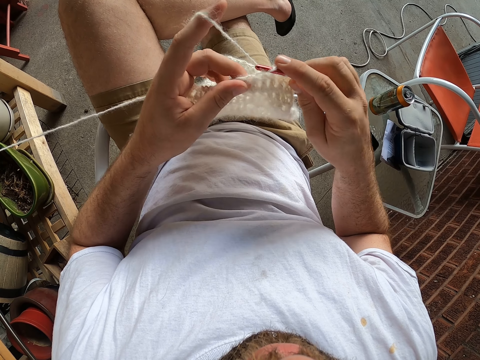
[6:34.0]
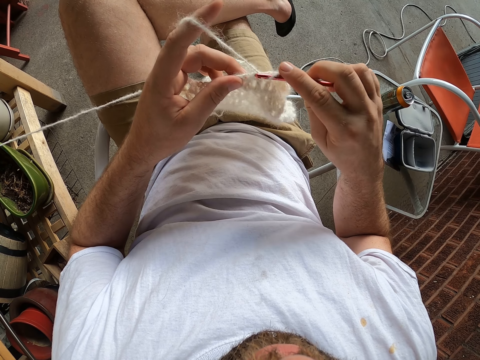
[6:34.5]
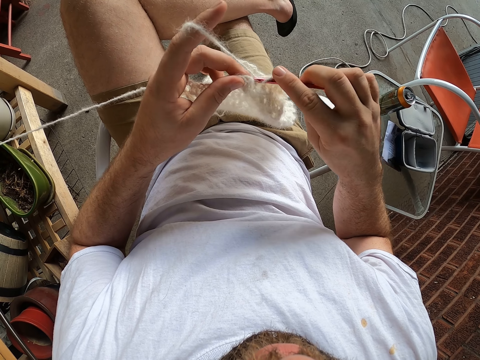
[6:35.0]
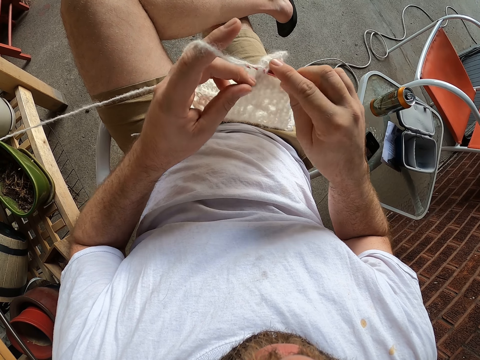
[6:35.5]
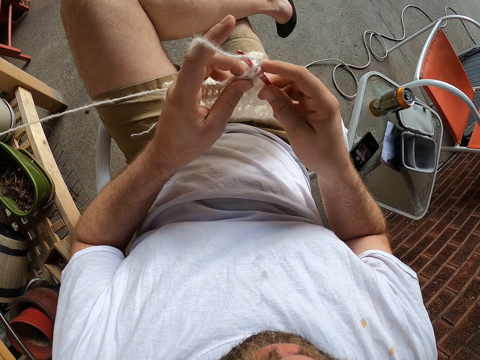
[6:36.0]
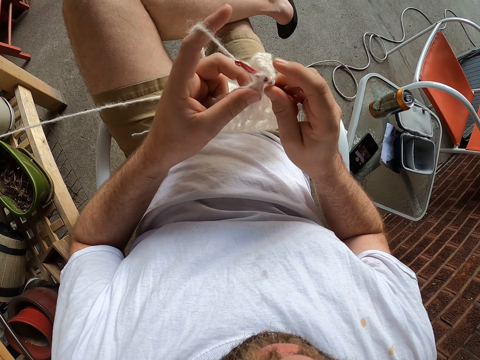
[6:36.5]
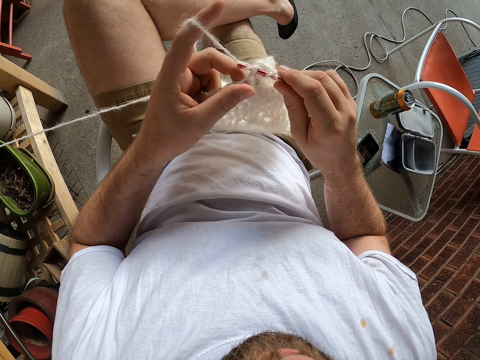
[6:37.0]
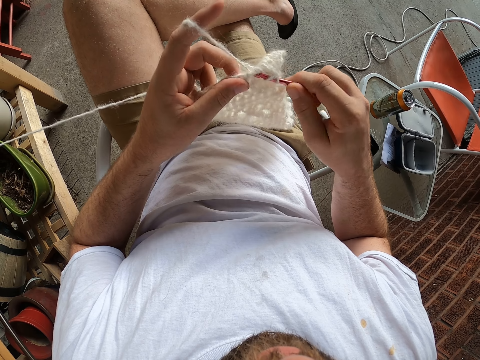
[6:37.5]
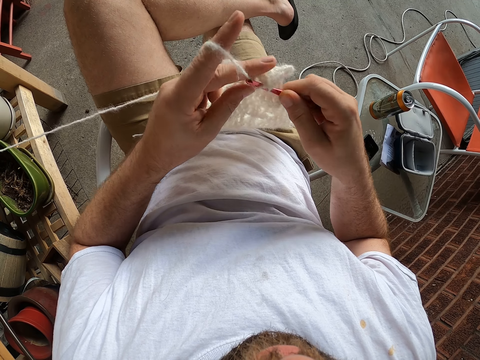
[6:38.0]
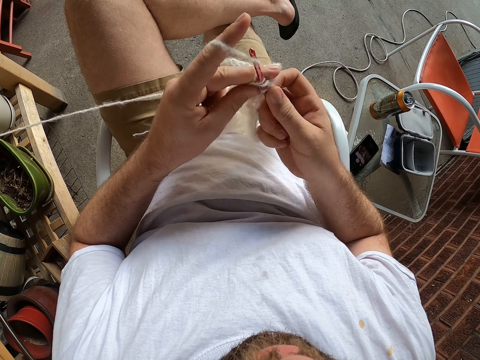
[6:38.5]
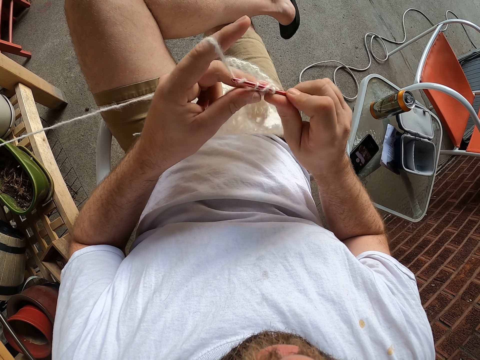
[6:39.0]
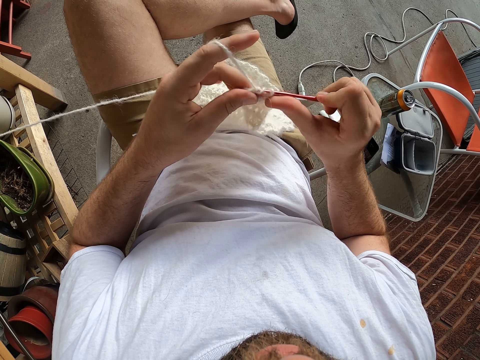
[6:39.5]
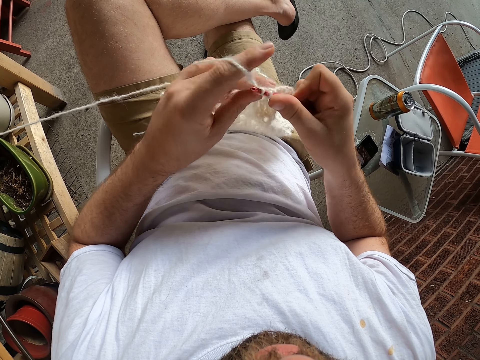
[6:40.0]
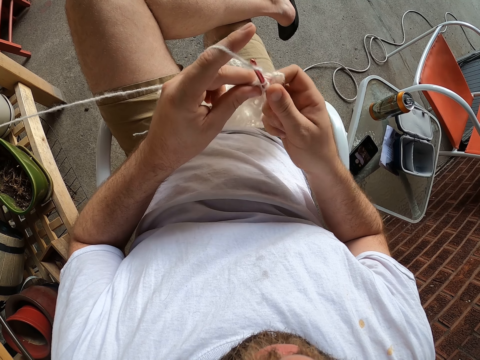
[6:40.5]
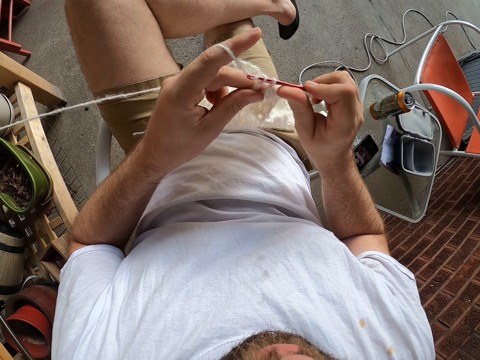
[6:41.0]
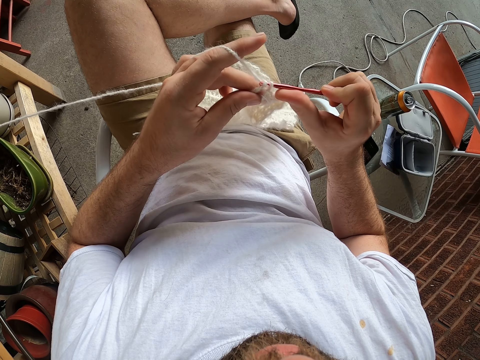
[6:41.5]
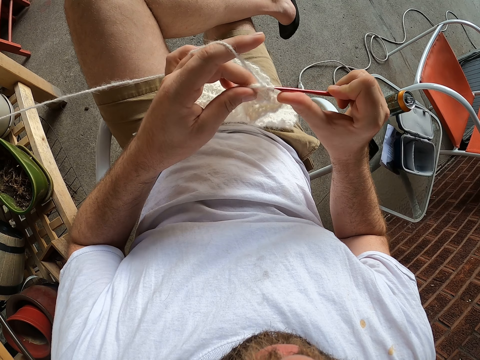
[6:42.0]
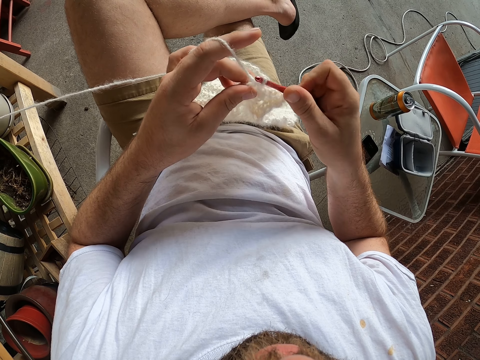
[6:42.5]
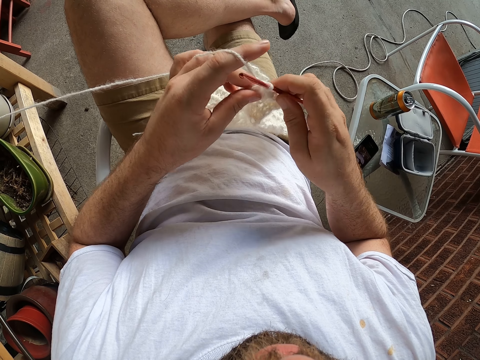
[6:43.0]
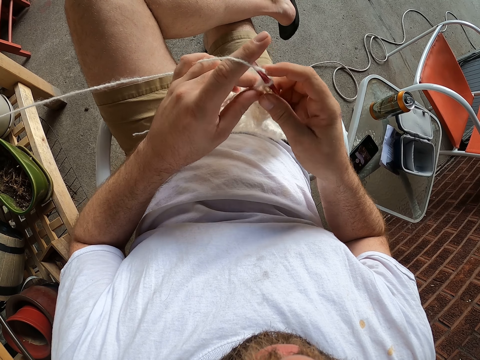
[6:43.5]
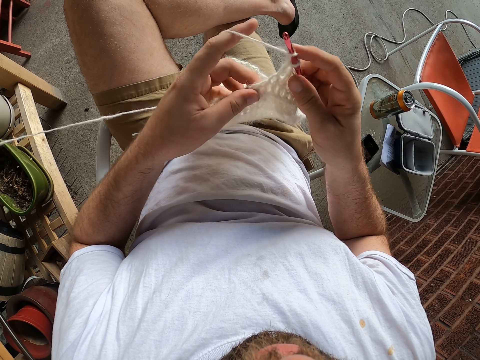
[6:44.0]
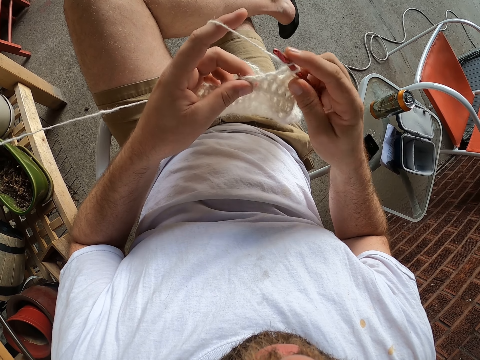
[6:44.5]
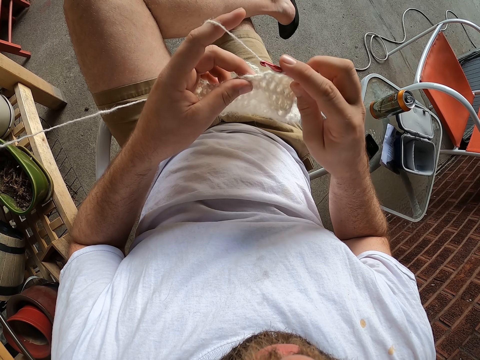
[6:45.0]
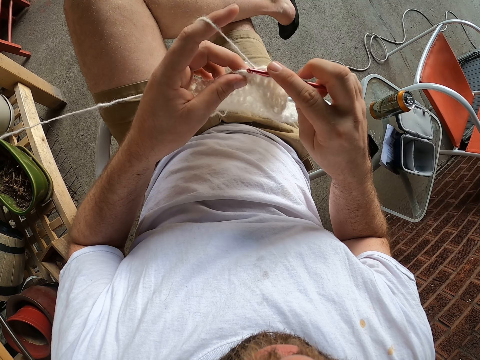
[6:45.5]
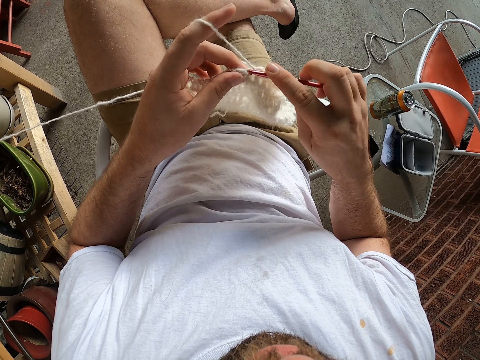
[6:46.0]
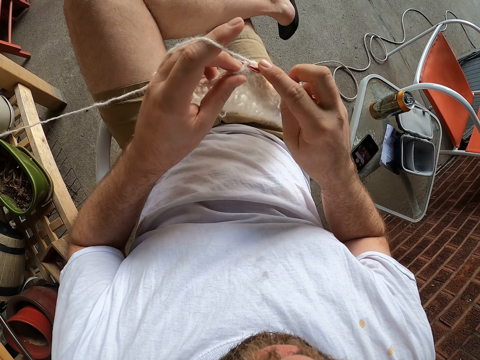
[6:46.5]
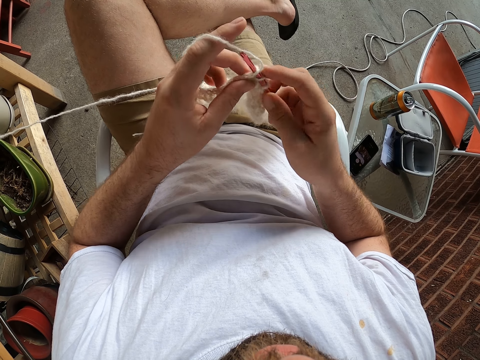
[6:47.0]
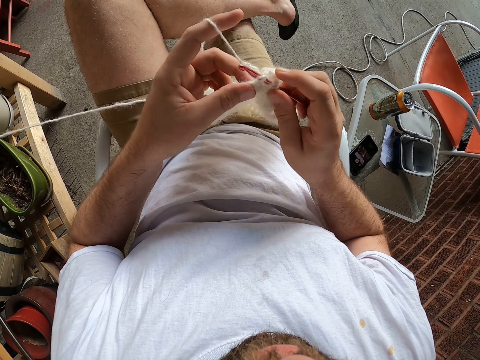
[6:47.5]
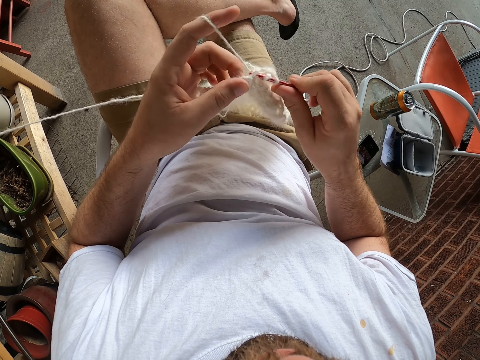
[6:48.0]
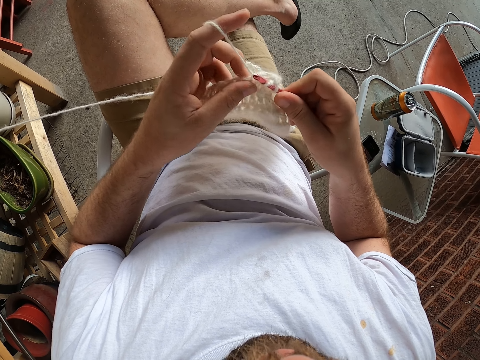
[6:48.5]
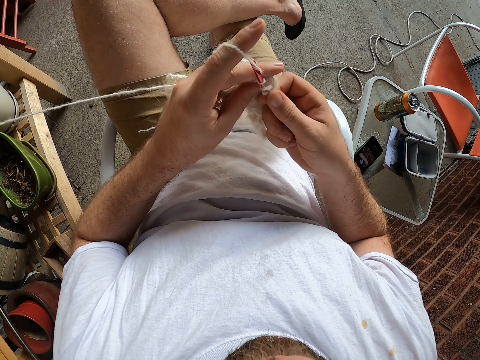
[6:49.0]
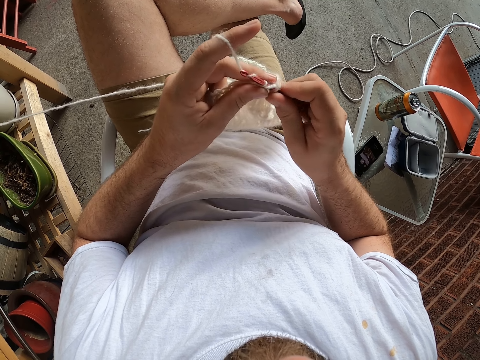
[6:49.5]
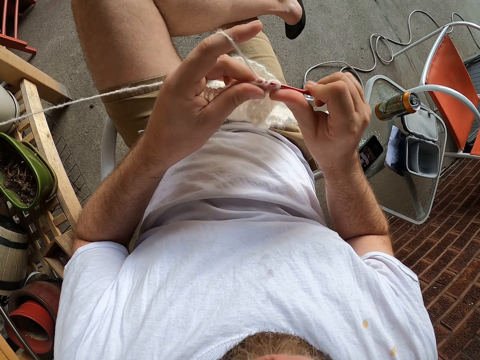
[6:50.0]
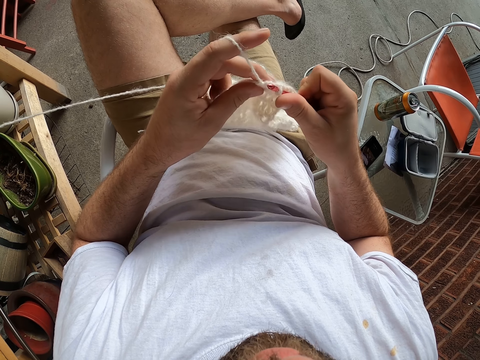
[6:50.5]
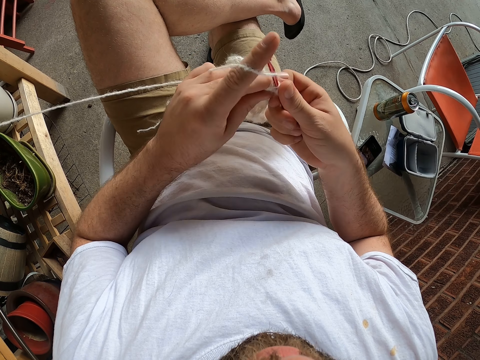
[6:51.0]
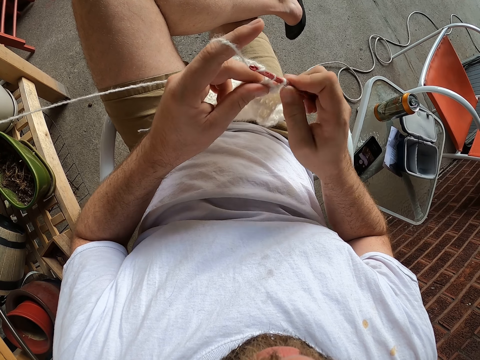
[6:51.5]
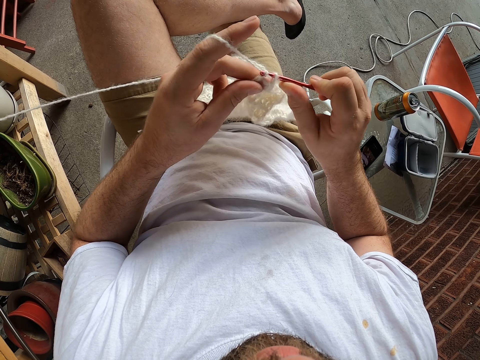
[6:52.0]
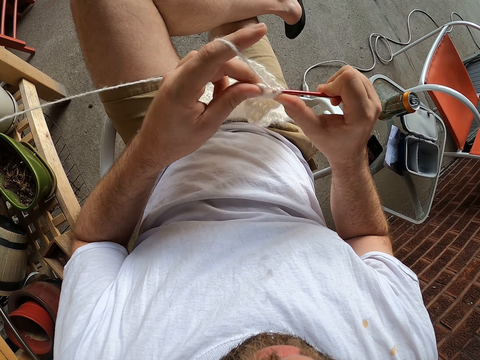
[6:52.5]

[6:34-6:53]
The camera wearer knits the fabric. They hold the knitting fabric. They knit the fabric.

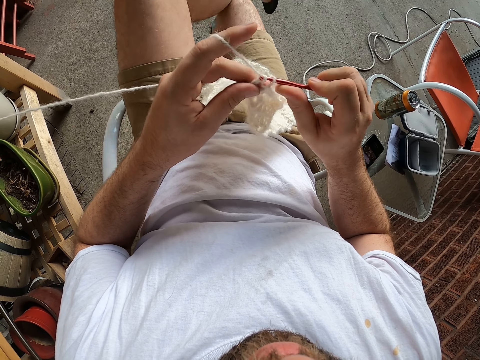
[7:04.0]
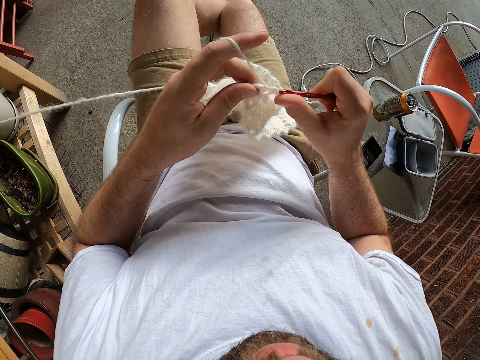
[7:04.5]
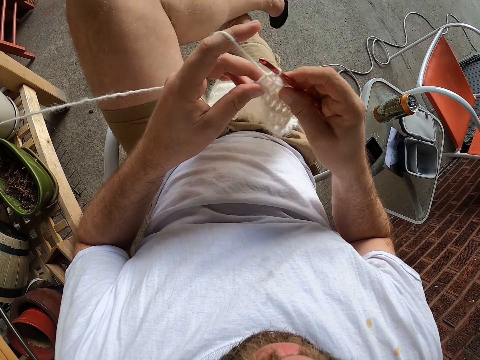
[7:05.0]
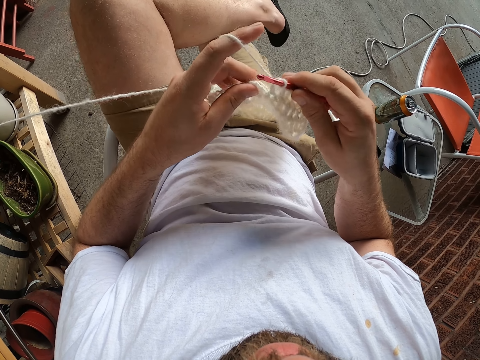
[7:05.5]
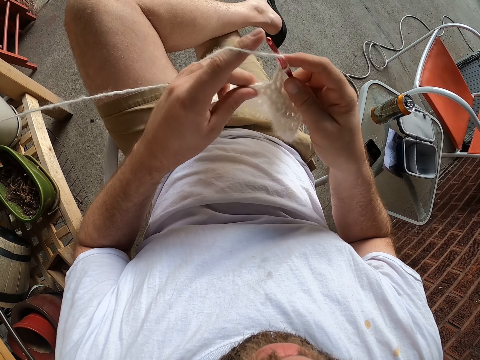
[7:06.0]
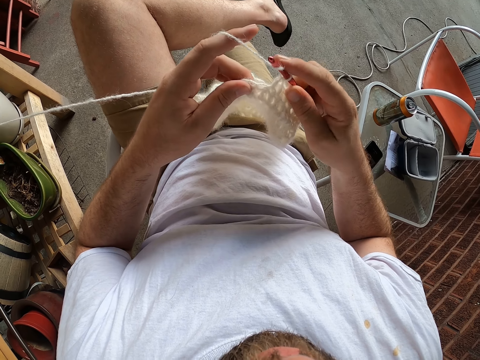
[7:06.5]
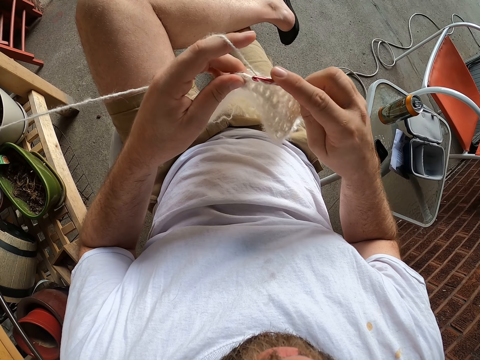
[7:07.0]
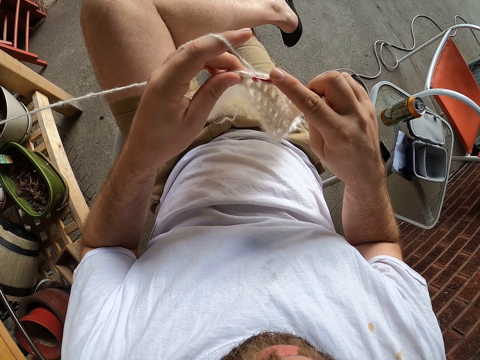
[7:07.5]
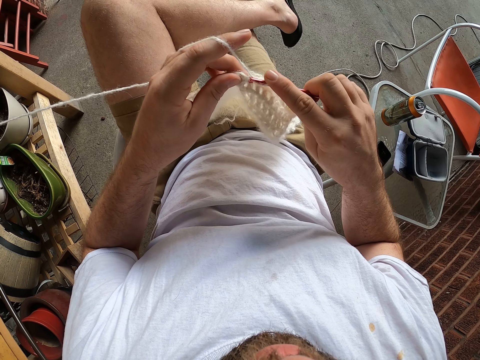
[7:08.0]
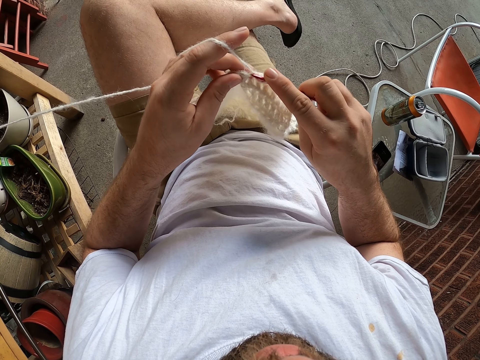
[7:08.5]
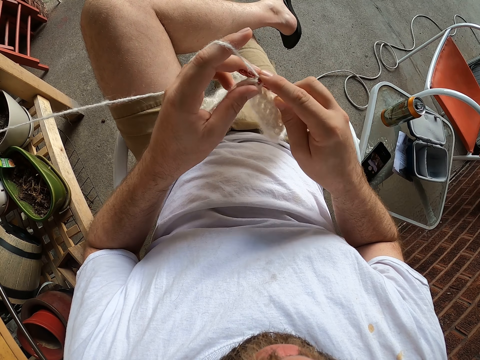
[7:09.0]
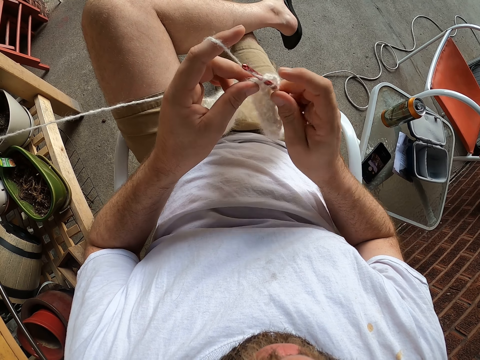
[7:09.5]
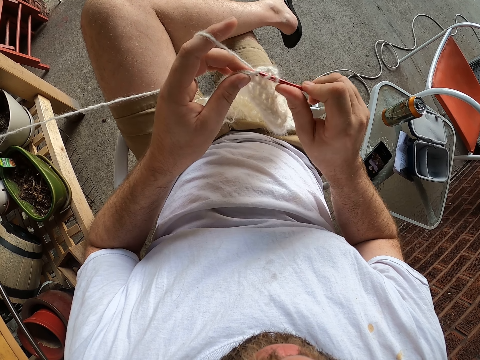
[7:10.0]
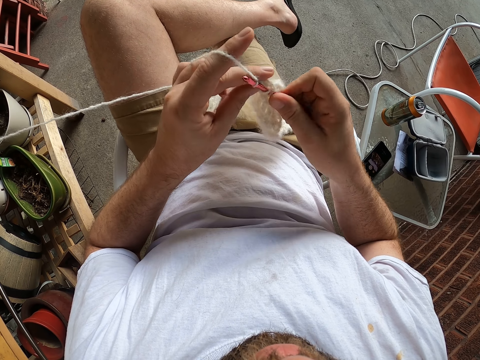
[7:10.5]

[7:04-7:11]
The camera wearer lowers his left leg. He places his left leg on his right thigh.
